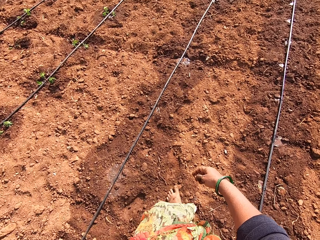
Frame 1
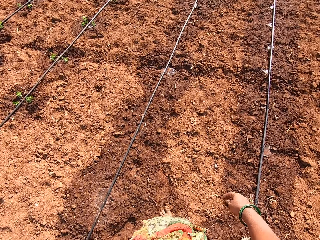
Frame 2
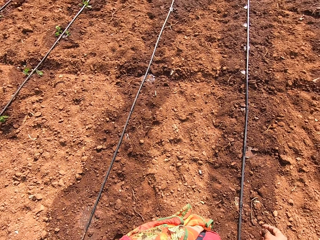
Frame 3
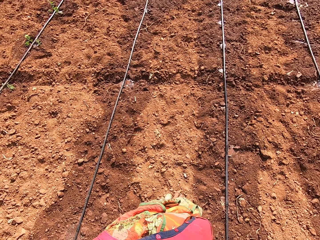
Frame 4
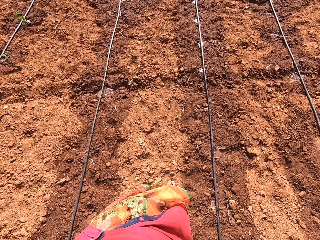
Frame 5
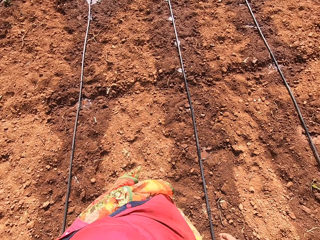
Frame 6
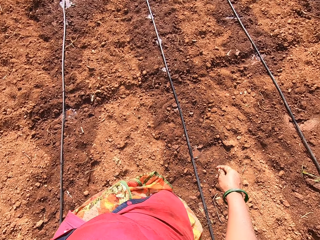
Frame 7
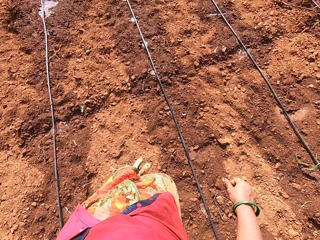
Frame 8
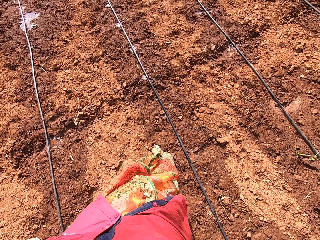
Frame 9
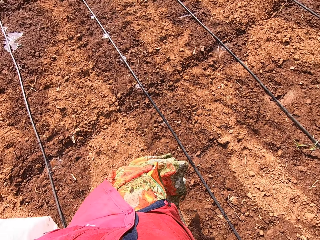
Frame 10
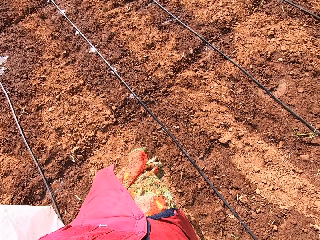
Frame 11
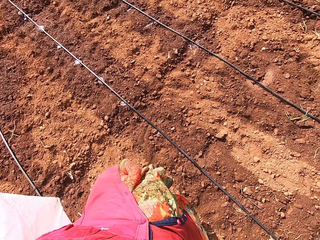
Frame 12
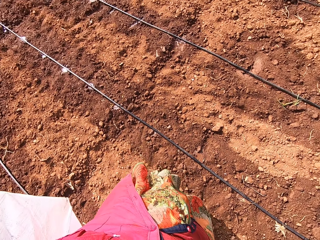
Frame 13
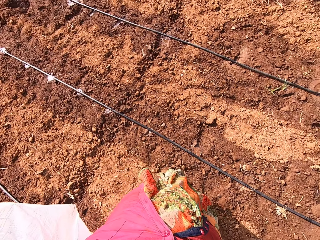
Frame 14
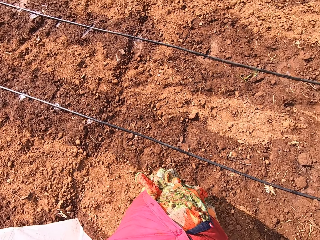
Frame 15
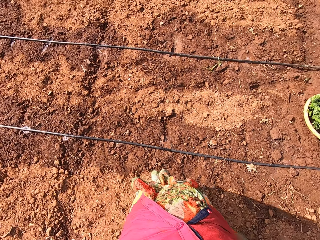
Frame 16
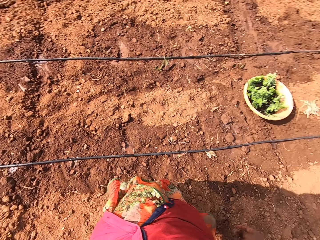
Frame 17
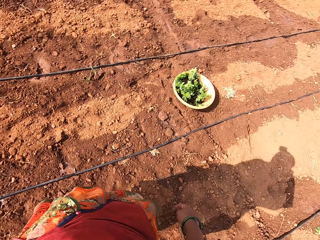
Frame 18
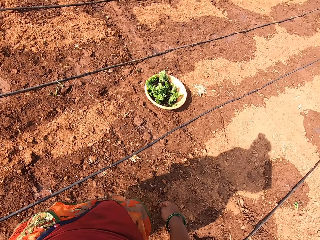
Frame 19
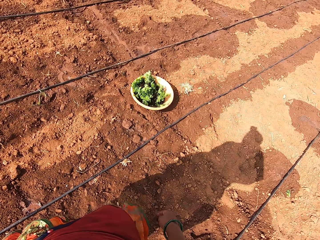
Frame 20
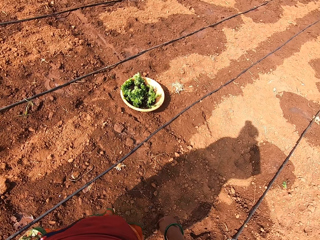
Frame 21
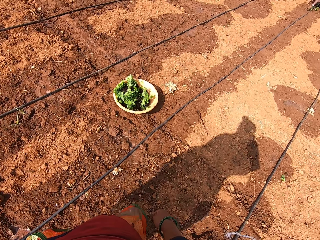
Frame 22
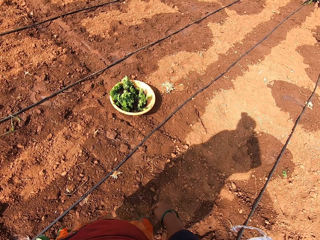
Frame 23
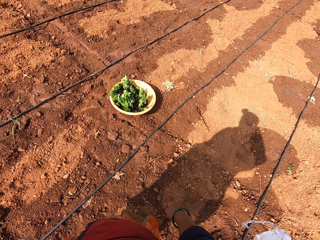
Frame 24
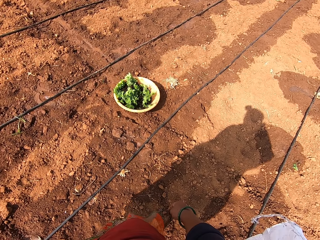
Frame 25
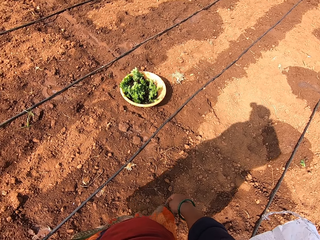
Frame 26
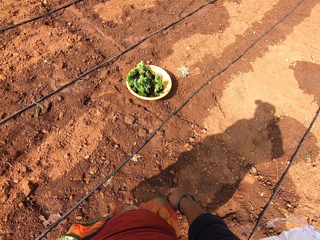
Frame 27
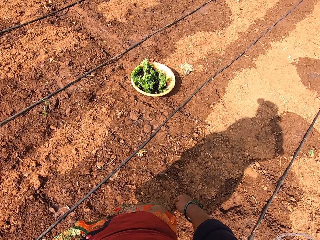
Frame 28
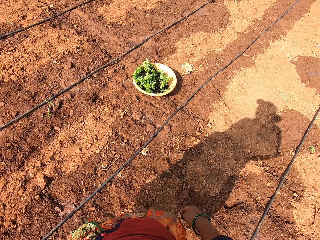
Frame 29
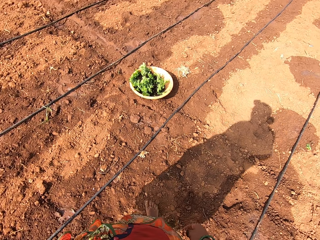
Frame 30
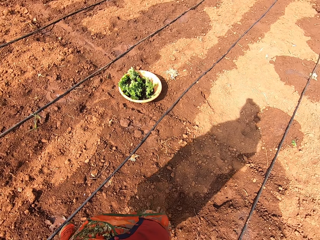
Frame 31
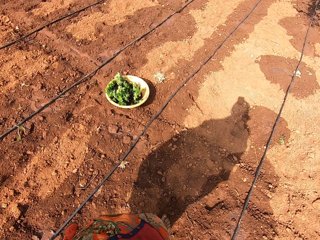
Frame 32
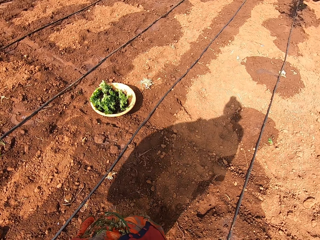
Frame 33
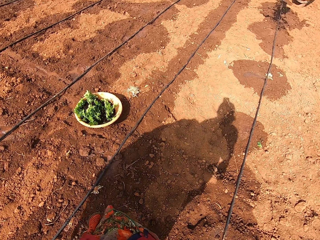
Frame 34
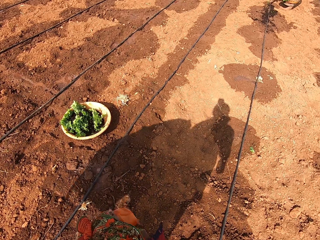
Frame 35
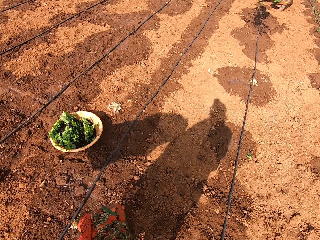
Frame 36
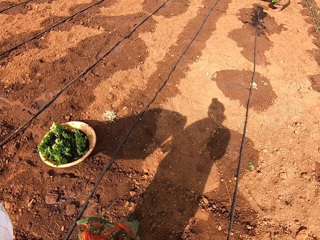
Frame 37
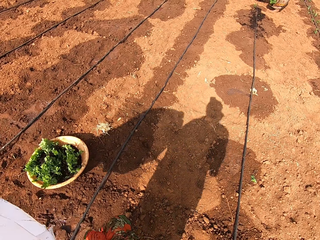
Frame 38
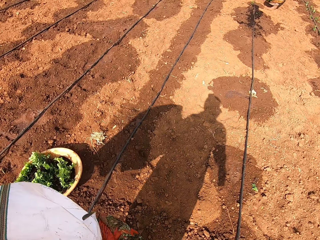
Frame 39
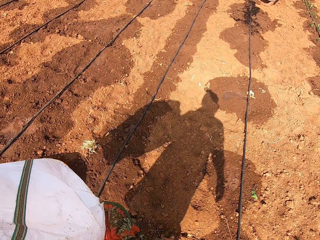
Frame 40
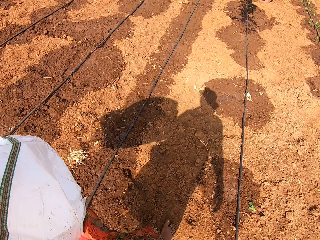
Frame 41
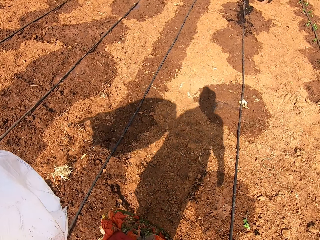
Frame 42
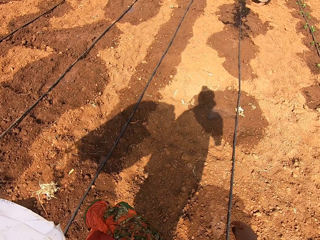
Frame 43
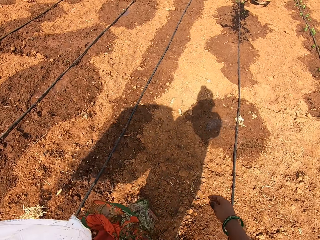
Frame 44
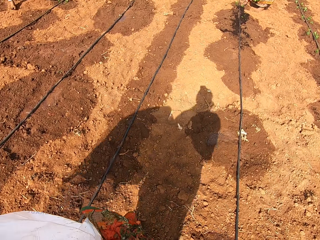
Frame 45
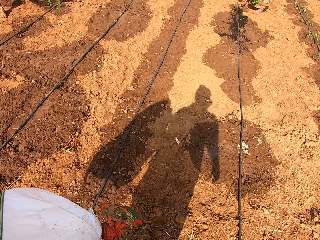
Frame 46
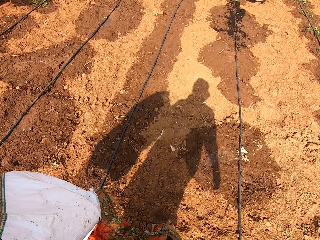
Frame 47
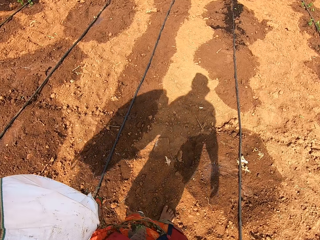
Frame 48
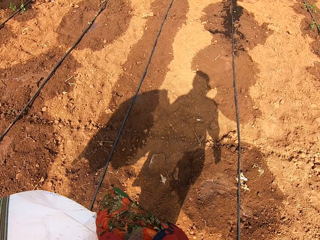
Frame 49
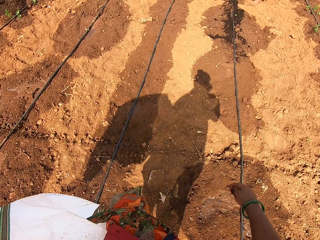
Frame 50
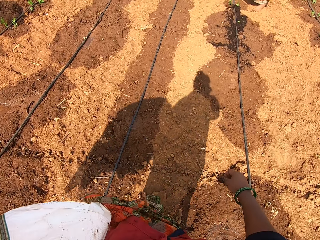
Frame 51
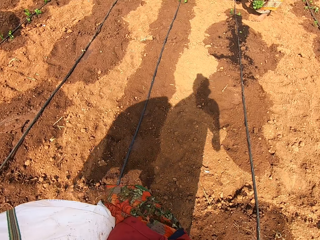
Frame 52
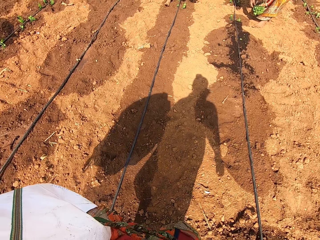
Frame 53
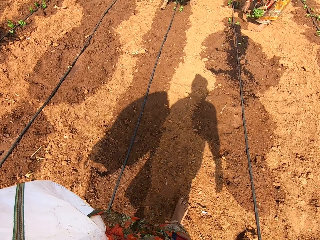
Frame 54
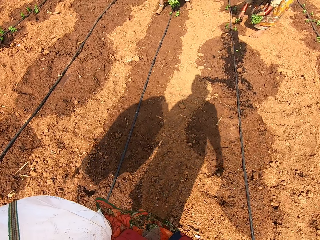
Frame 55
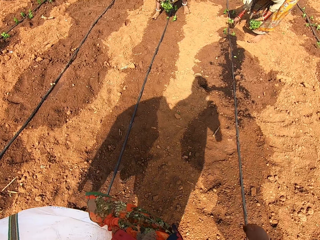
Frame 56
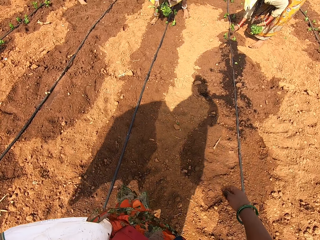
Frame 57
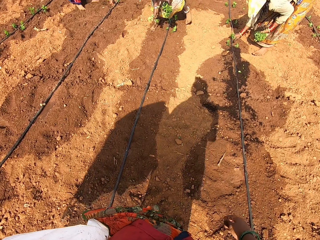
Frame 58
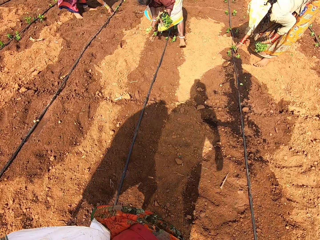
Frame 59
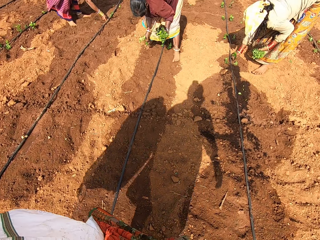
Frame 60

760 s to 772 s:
The camera wearer looks around. They walk around.

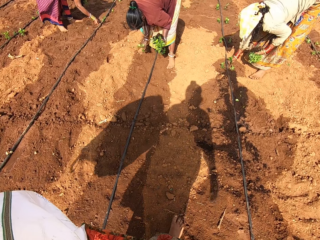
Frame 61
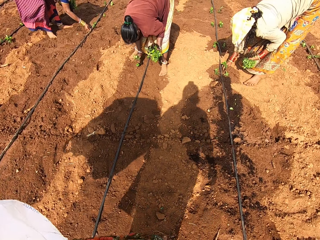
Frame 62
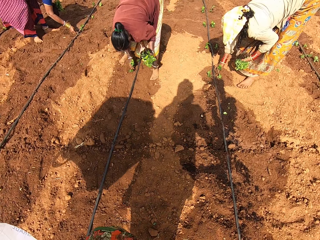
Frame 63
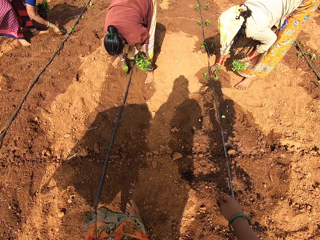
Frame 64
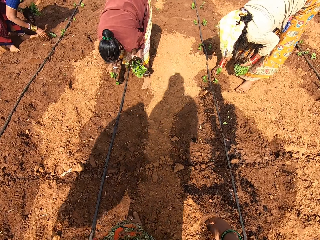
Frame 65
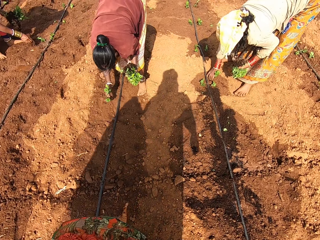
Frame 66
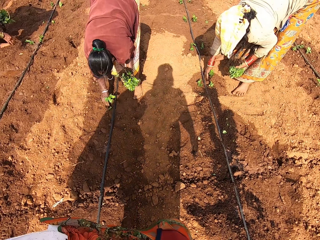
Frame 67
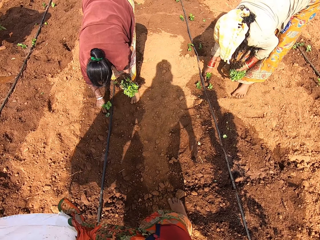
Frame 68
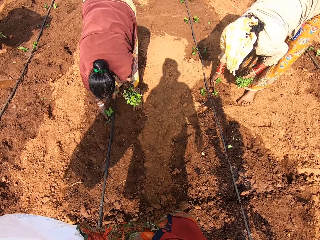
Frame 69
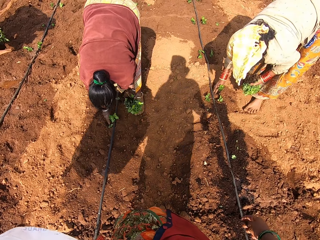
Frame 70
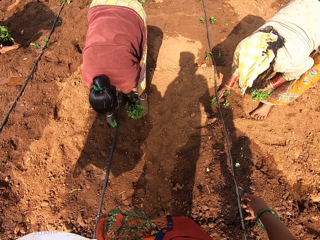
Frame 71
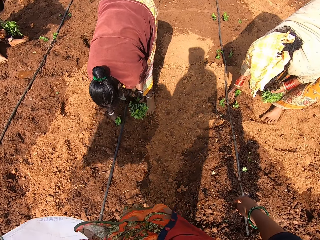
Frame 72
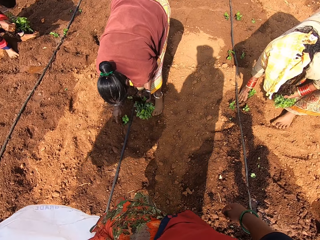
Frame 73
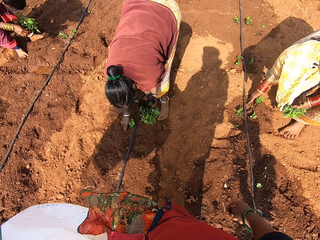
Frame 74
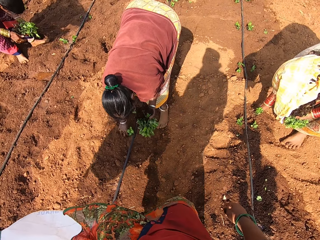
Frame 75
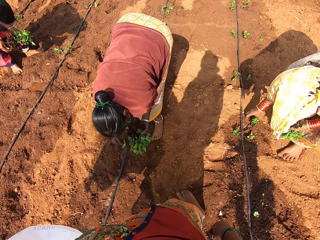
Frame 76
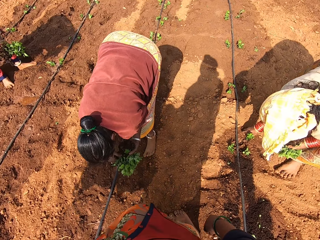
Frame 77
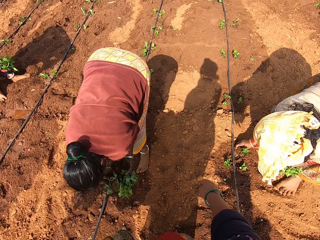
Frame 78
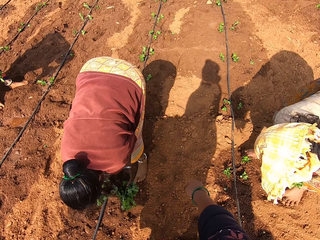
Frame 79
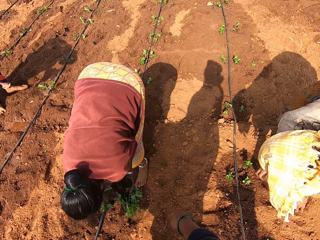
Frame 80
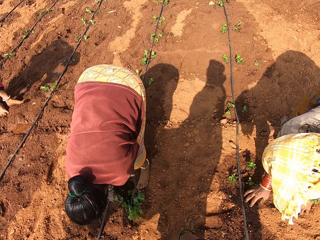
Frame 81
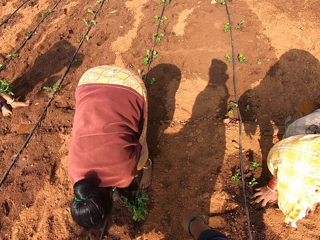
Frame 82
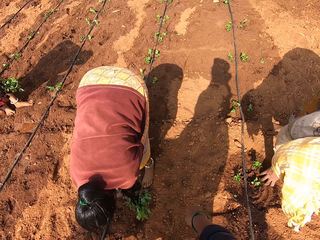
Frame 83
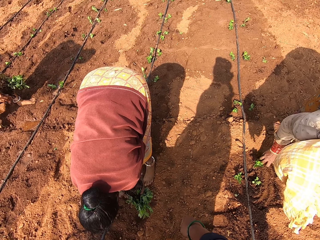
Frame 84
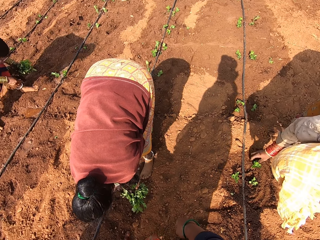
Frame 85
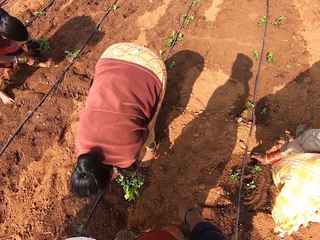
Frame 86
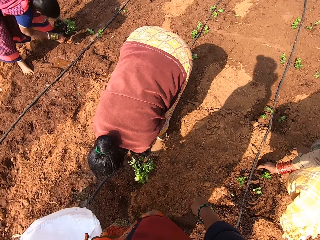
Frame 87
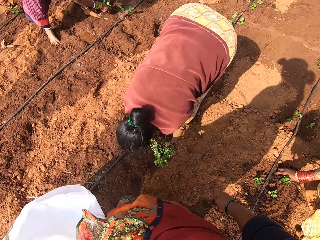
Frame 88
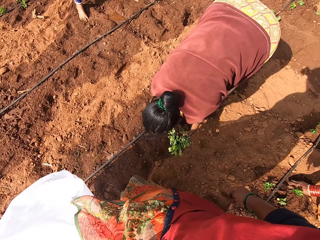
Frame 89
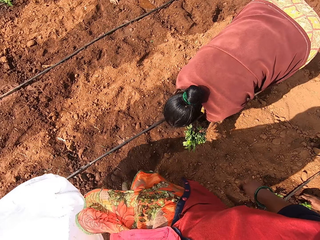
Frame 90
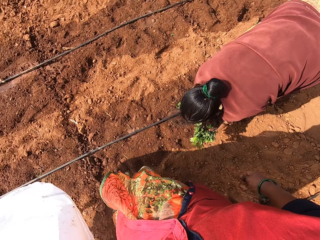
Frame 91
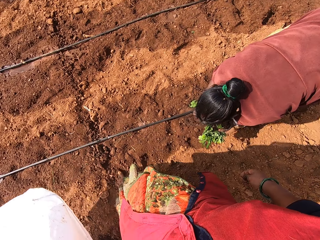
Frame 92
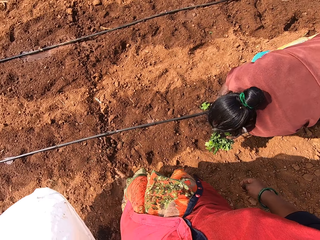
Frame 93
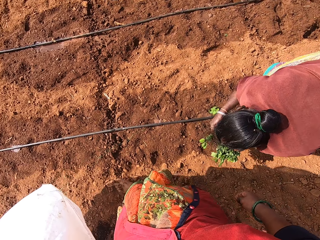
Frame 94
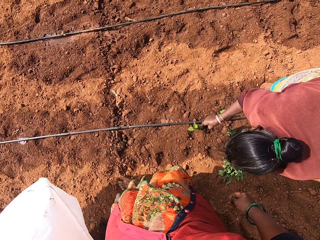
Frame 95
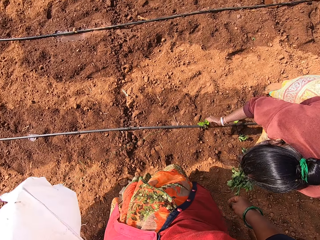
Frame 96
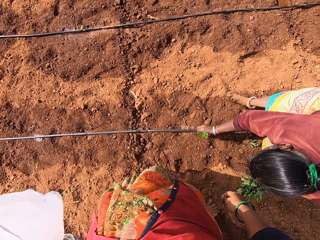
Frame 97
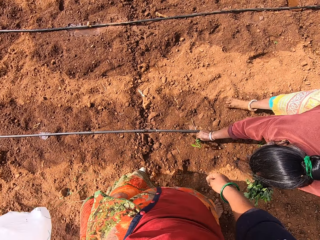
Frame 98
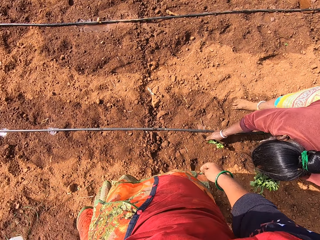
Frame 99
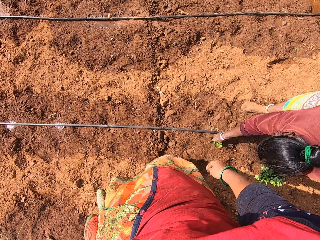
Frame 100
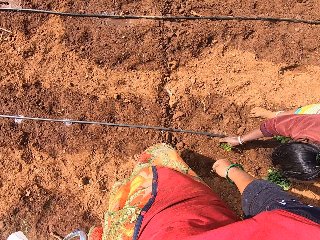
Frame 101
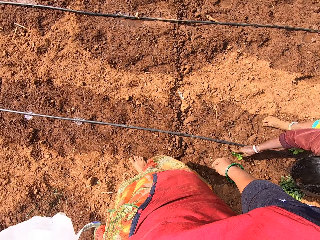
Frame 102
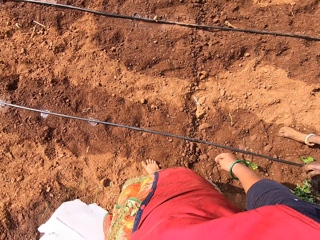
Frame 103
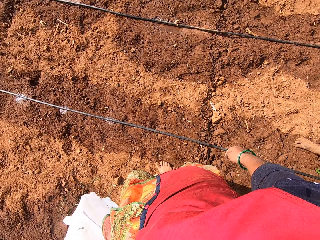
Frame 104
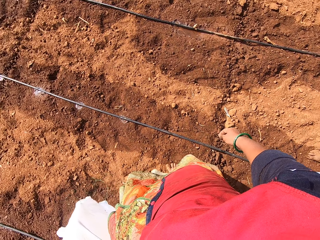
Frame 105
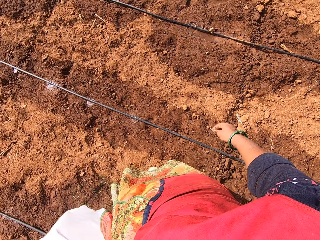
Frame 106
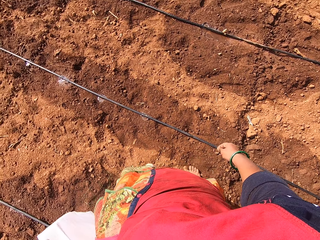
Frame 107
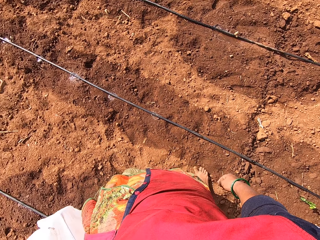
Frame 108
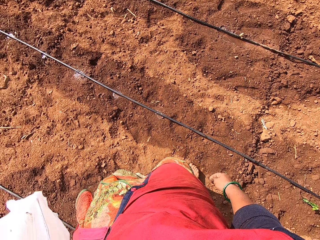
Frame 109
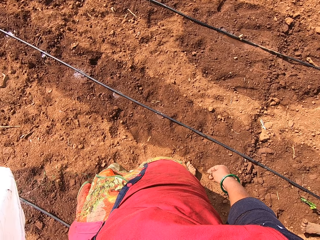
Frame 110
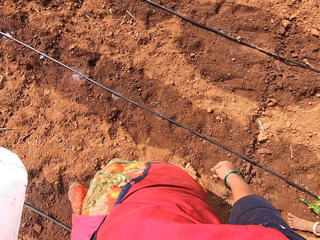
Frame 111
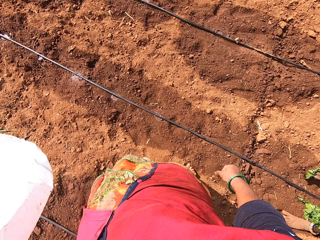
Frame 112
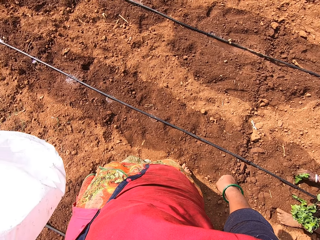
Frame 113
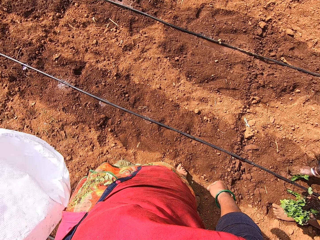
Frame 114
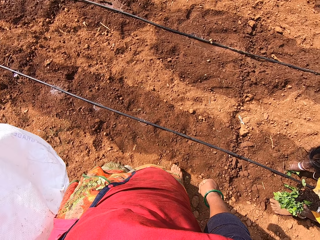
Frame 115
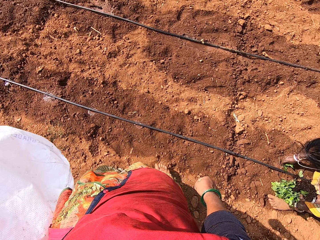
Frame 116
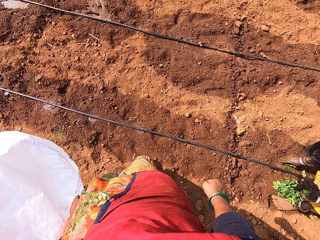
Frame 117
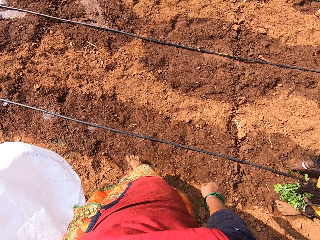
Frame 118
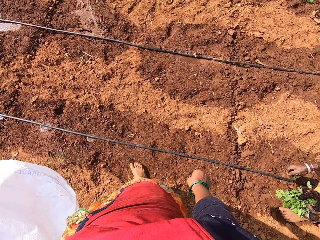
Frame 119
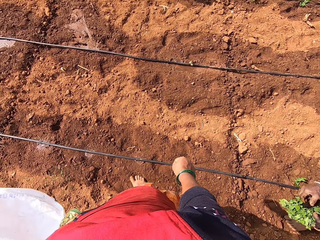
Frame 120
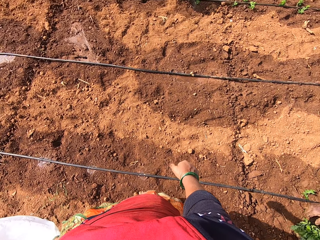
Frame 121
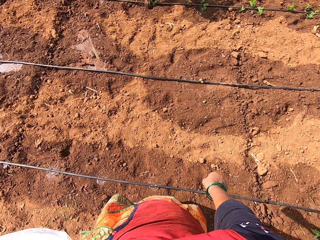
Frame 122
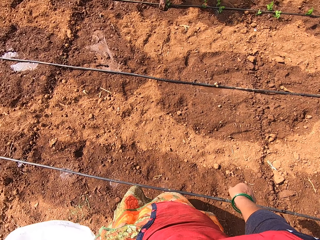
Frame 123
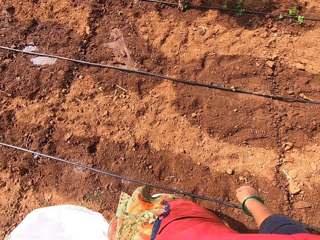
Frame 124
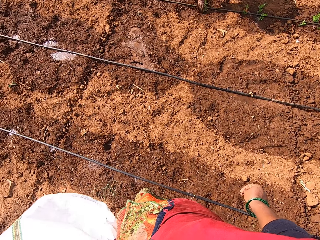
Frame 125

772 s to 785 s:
The camera wearer looks around. They turn around and walk around.
